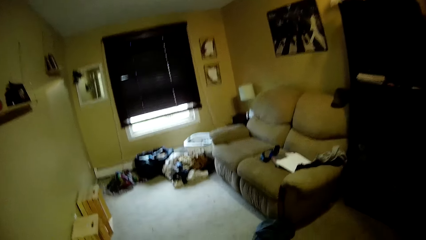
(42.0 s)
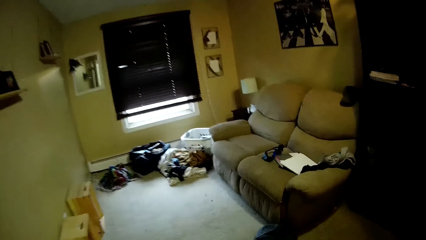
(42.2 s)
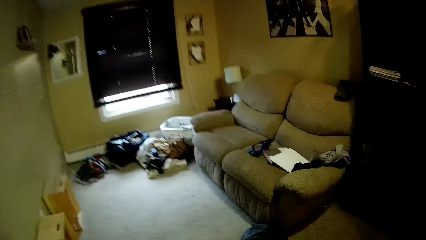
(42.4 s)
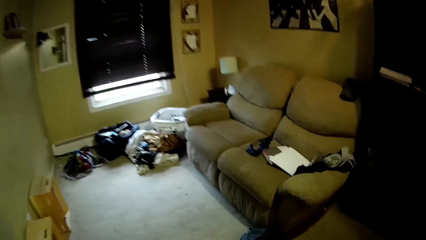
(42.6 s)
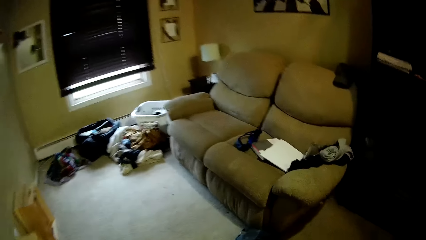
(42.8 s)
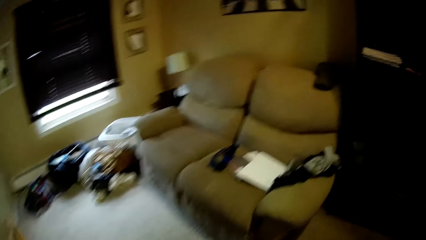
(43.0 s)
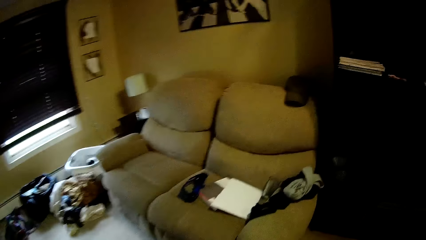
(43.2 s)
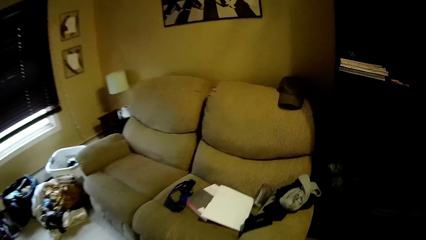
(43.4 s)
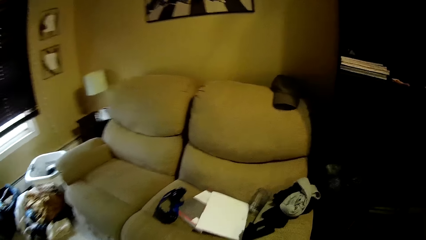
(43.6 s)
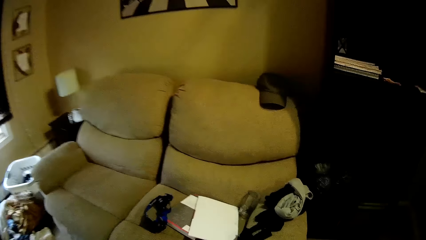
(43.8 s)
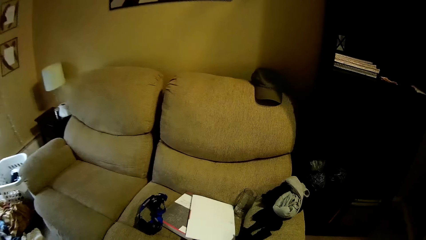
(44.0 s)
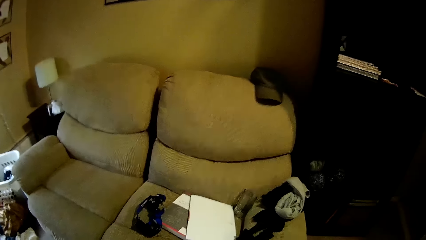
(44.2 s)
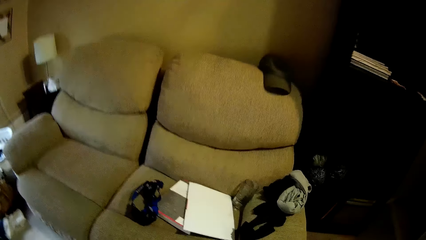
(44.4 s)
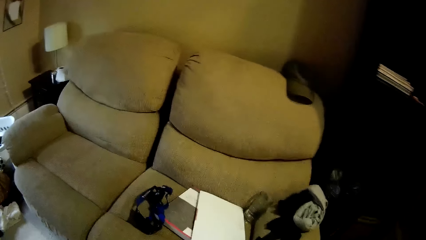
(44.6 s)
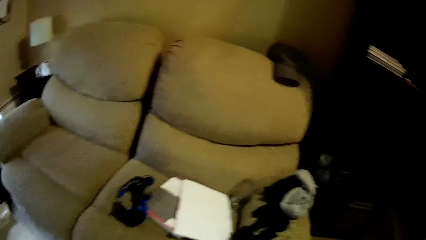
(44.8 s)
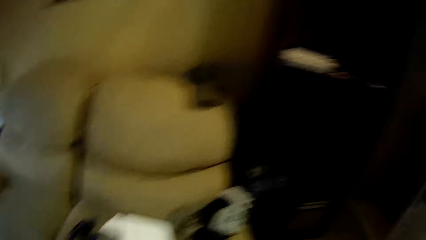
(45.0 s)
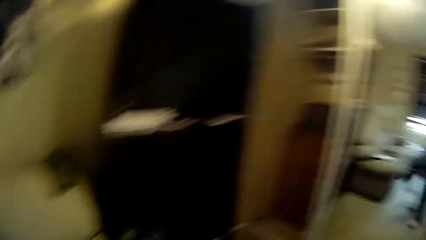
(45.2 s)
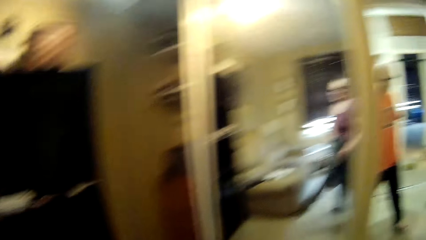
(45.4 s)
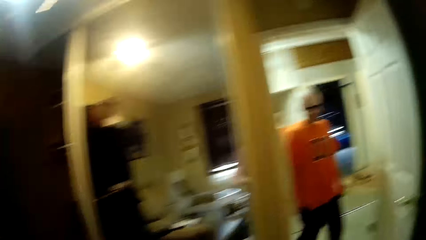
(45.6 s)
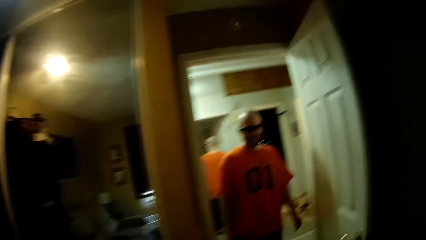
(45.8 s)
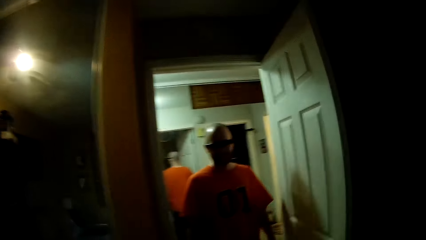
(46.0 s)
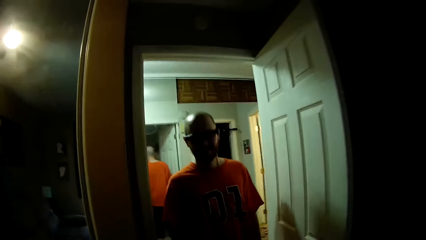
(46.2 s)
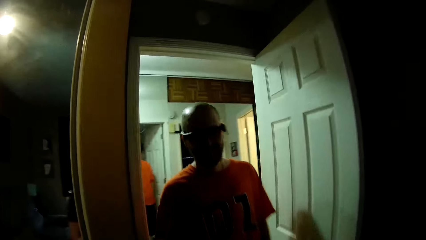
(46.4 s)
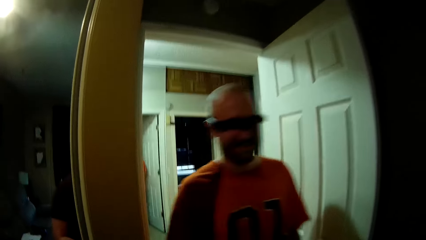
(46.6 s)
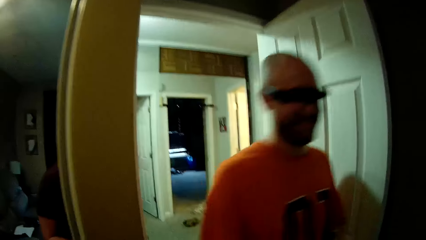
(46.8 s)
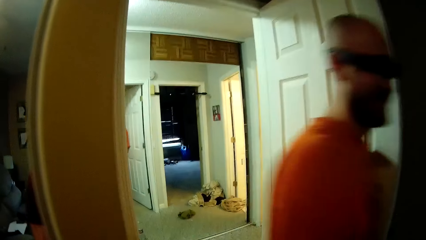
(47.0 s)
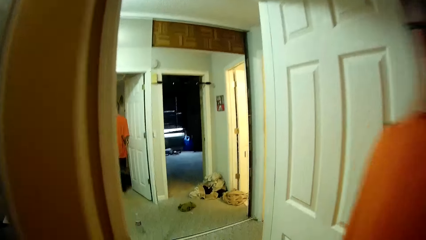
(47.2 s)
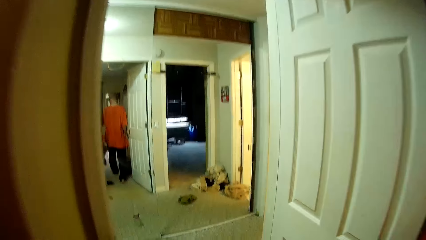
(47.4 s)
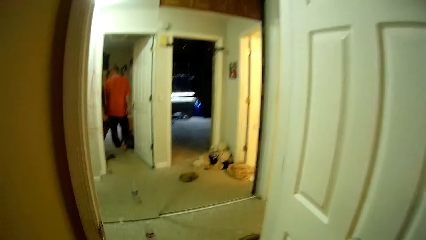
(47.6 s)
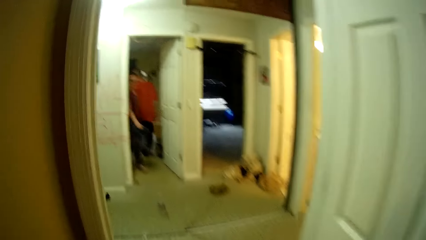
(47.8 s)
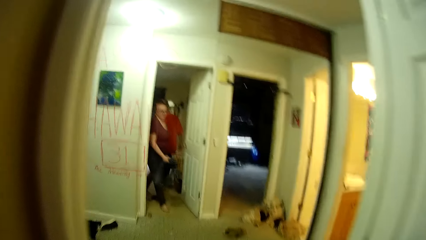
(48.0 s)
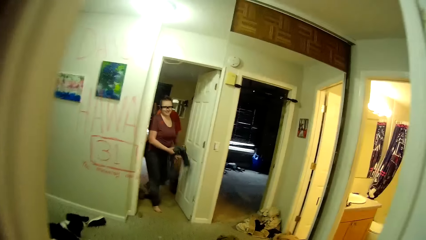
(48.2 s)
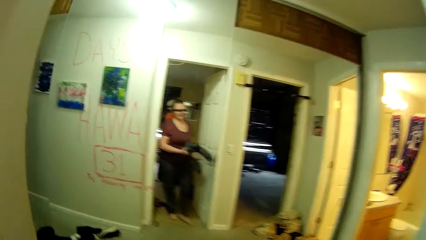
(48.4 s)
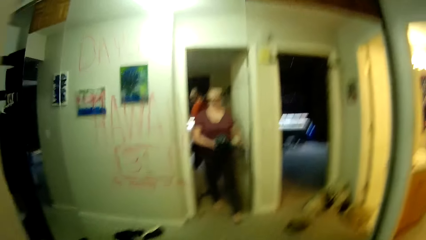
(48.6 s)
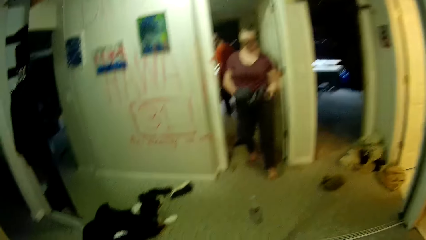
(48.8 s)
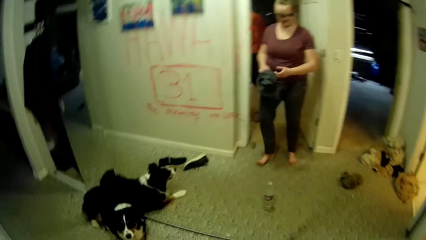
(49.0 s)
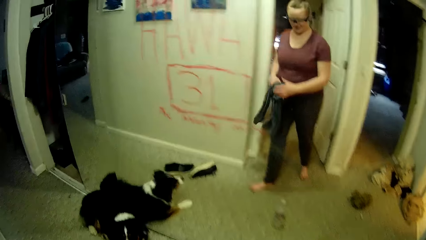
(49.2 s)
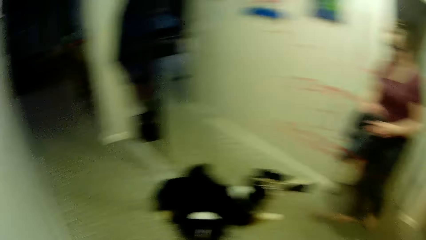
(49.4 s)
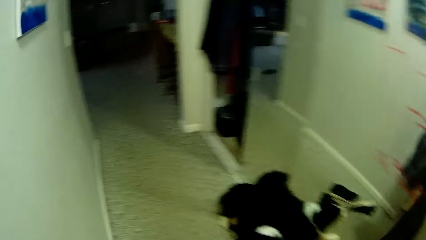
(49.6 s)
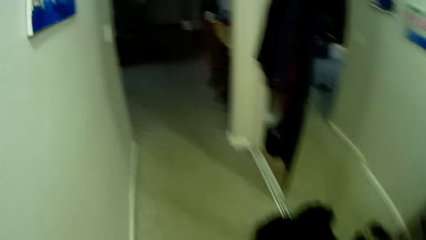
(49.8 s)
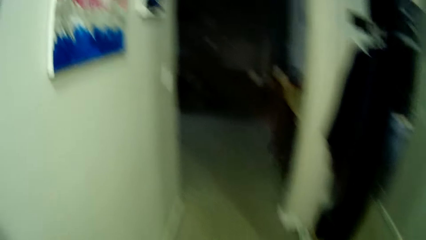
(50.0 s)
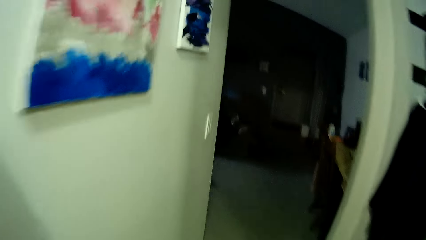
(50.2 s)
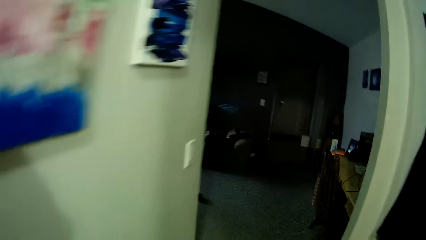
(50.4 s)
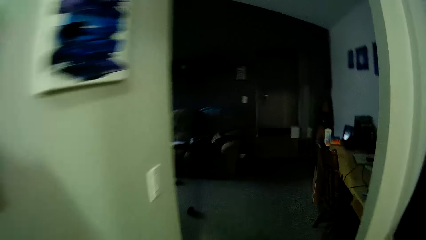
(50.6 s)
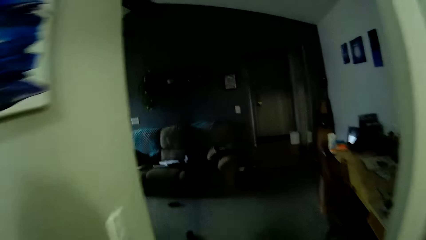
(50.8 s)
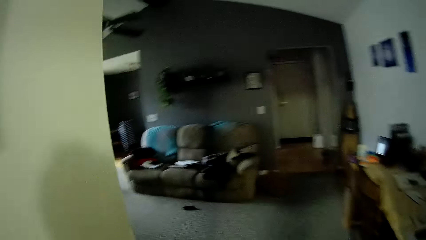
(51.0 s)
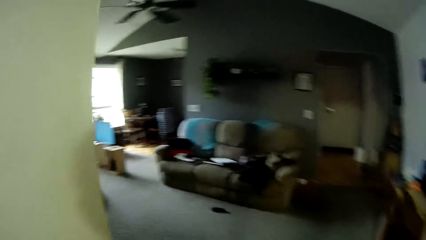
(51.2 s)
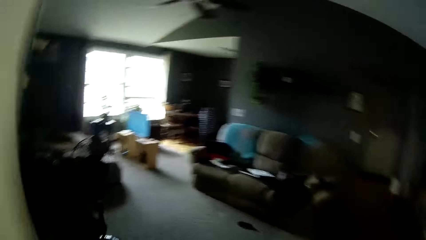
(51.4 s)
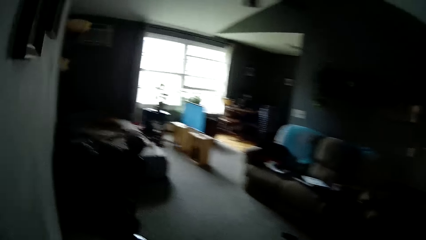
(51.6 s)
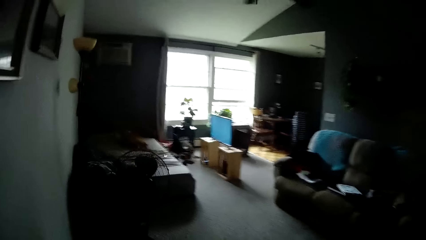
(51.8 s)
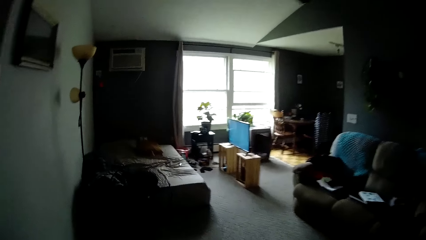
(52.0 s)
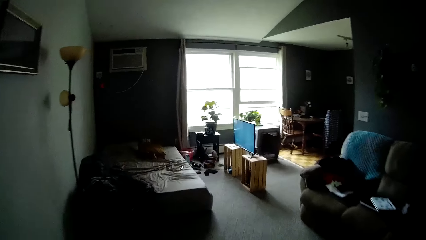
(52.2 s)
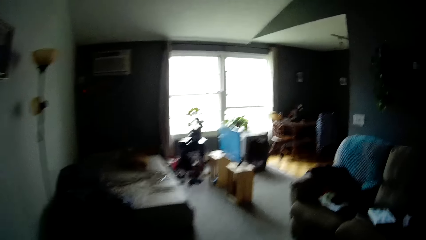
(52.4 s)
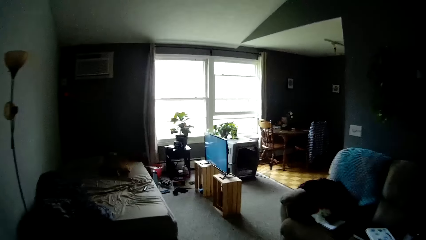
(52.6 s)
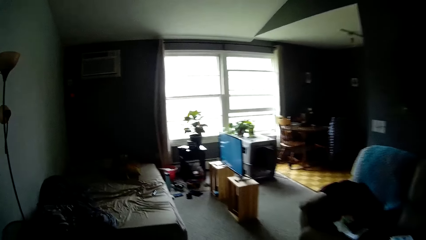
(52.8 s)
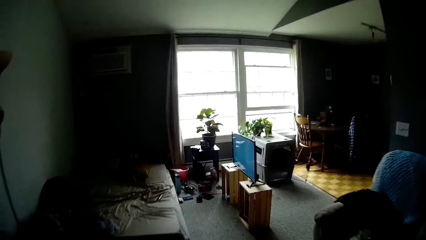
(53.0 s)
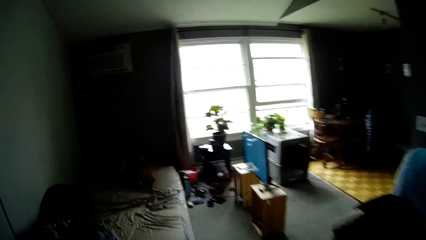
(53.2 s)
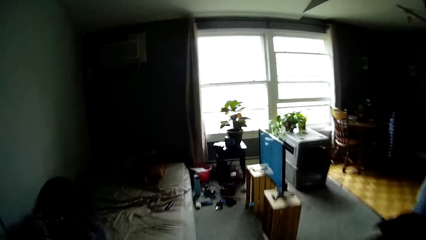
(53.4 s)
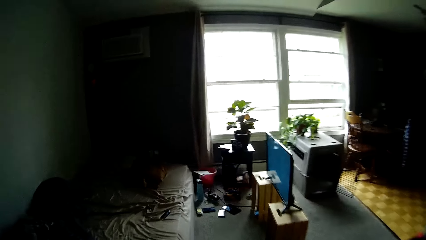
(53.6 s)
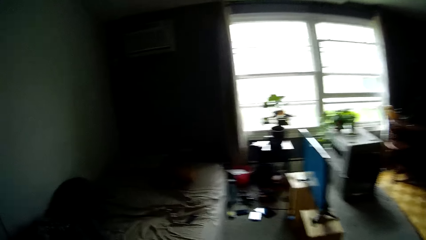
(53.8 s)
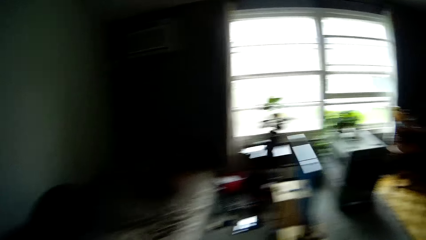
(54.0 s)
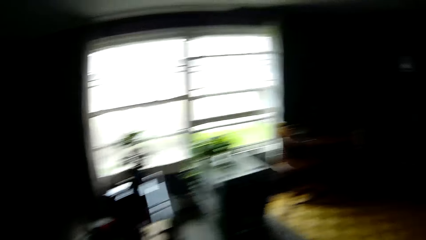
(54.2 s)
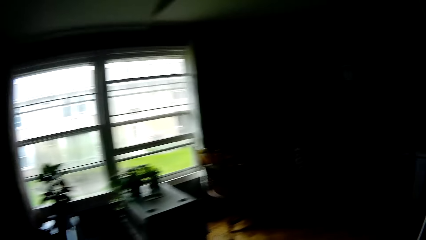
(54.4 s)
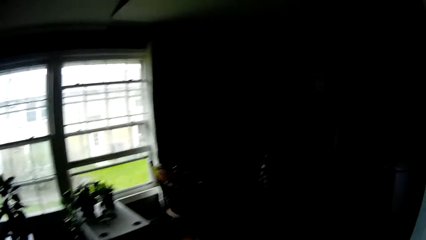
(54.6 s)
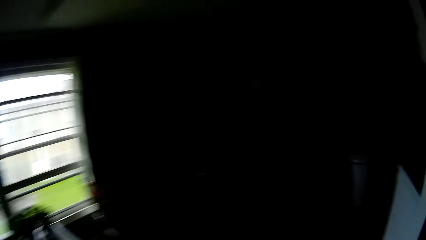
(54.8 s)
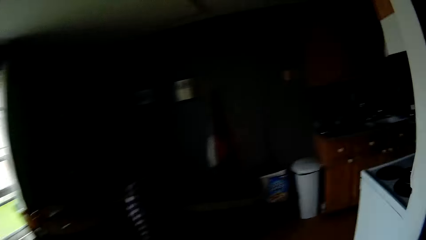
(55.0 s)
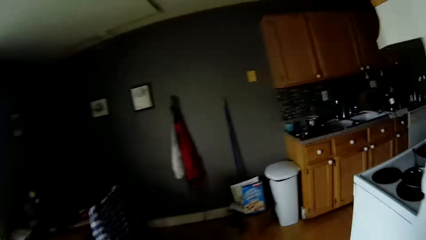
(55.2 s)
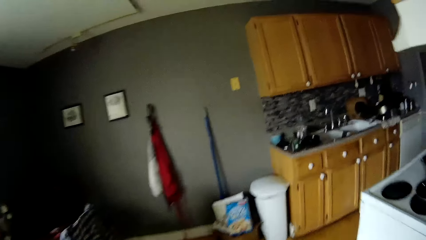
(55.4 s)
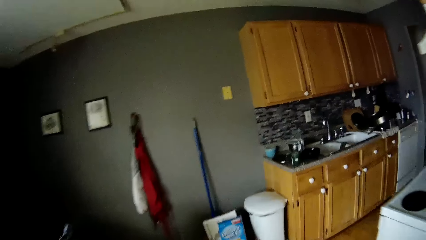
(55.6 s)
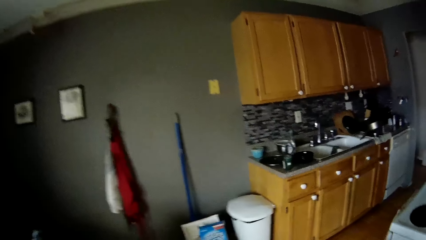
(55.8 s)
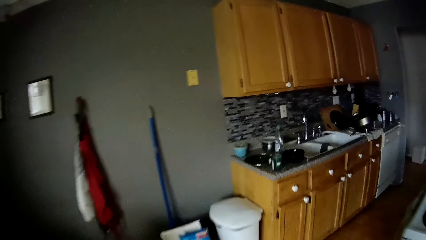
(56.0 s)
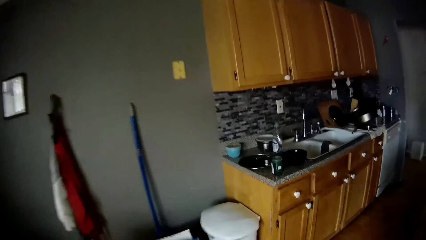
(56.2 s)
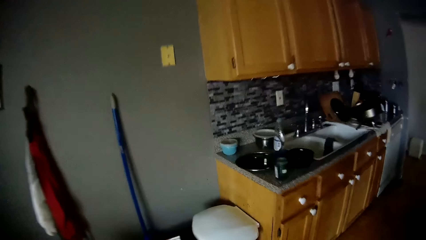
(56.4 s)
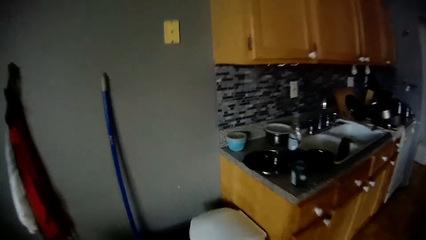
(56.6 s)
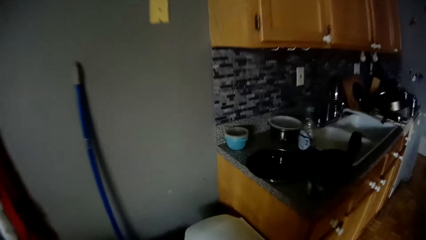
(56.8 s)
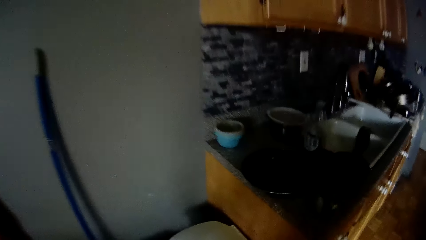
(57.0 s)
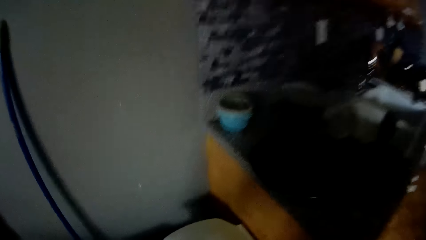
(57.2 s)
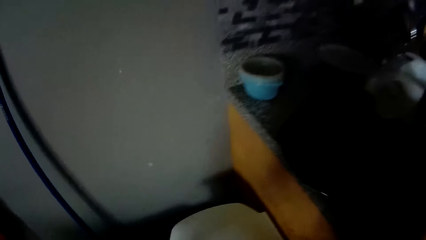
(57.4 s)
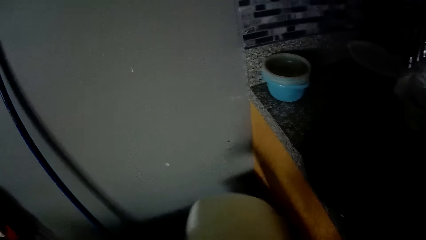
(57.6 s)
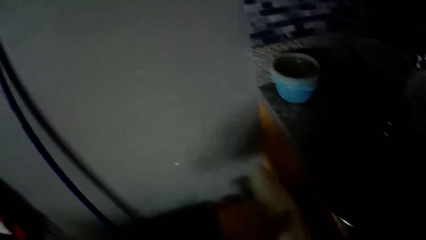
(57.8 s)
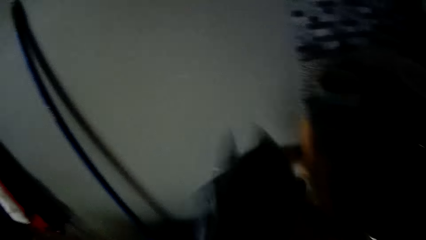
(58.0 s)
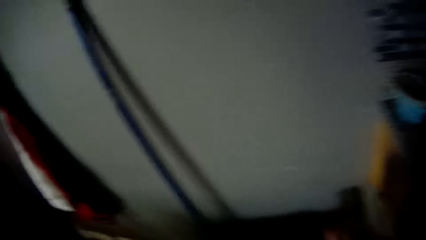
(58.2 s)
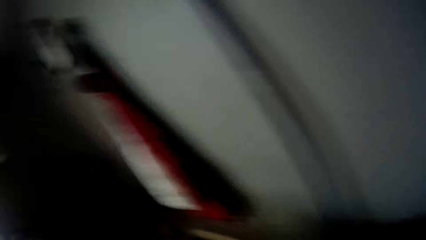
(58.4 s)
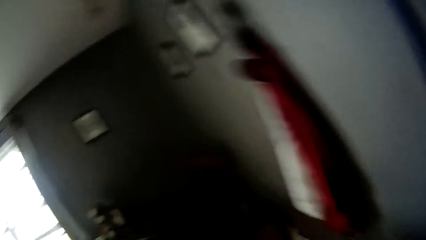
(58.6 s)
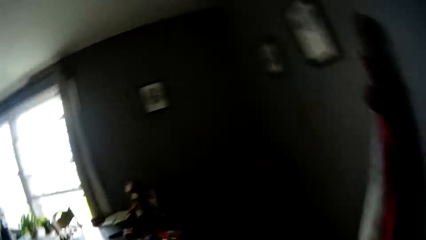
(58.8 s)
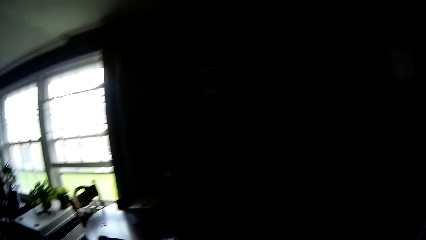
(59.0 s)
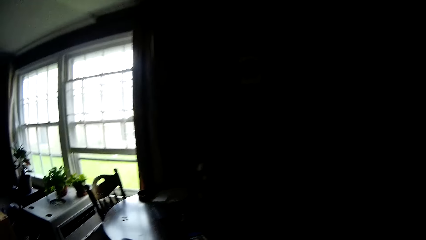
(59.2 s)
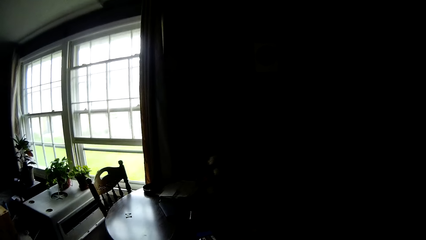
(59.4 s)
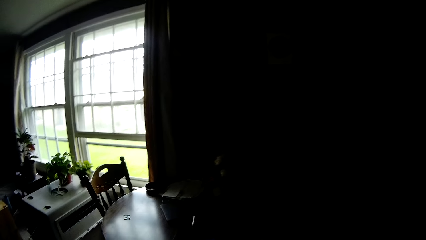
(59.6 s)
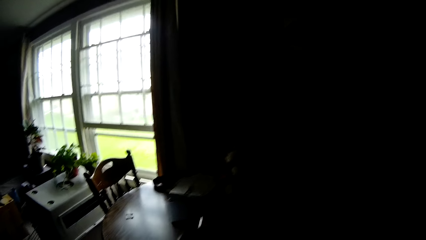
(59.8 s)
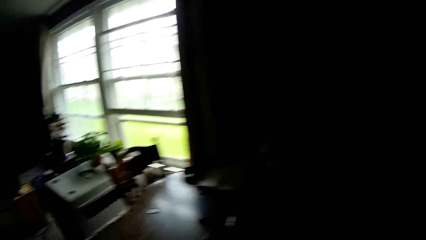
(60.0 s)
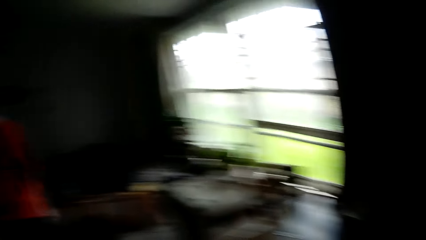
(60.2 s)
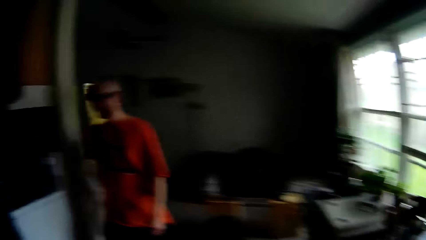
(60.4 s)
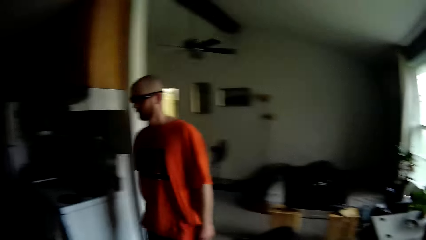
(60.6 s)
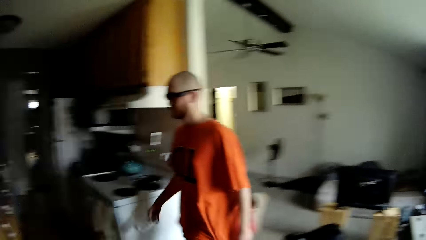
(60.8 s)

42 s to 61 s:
A man interacts with the camera wearer. The camera wearer interacts with the man. The man walks around the house. The camera wearer walks around the house. She interacts with the man. She walks around the house. The man interacts with the camera wearer. The camera wearer opens a waste bin or dustbin with her leg. She drops a cloth in her hand bag into the waste bin. She closes the dustbin. She walks around the house. The man walks around the house.
